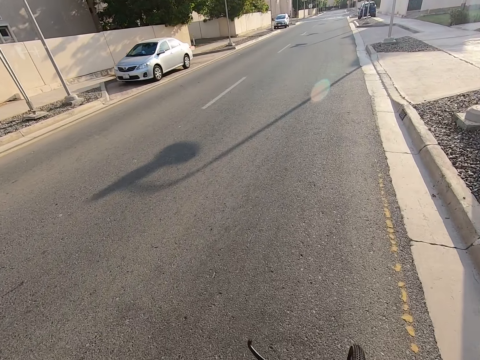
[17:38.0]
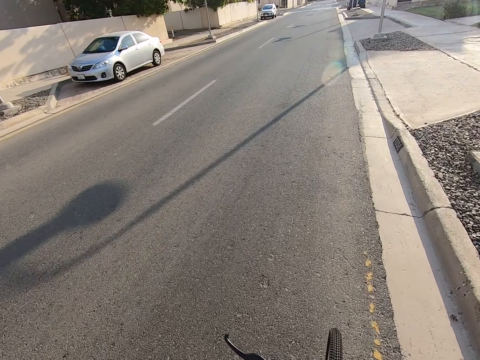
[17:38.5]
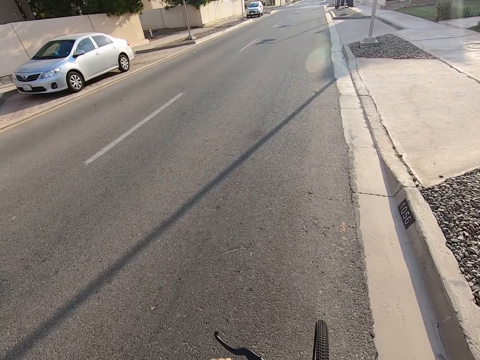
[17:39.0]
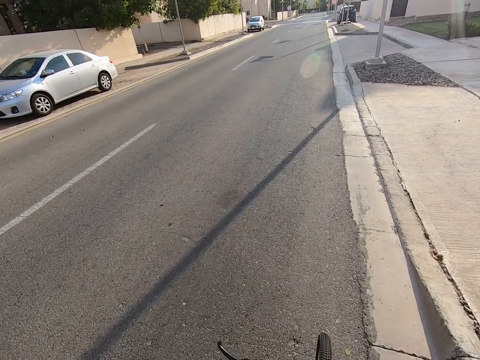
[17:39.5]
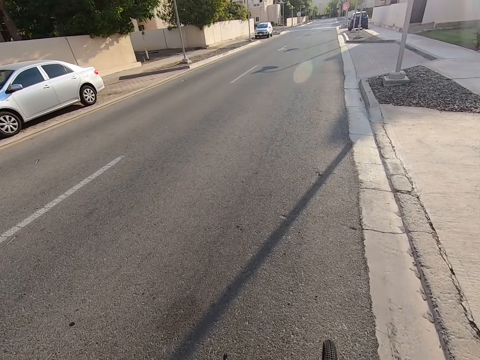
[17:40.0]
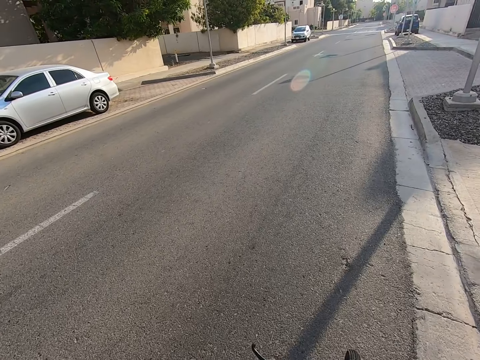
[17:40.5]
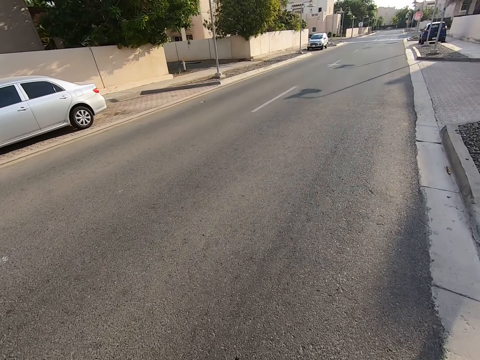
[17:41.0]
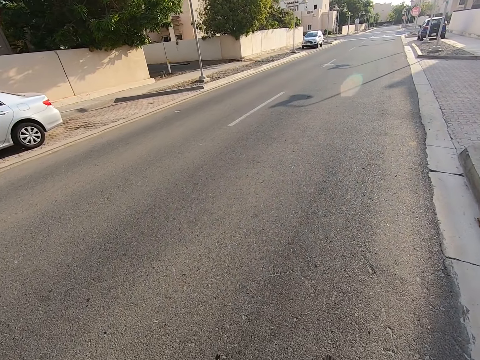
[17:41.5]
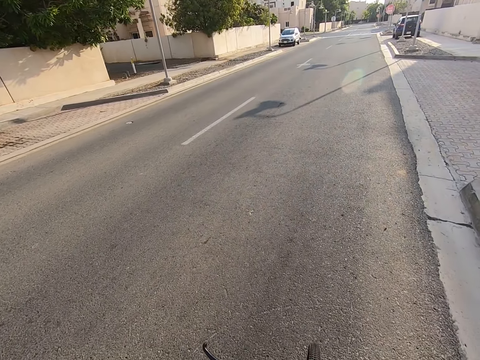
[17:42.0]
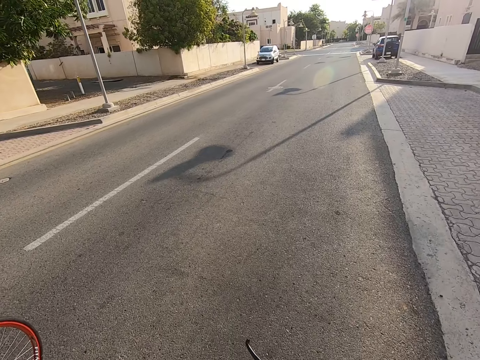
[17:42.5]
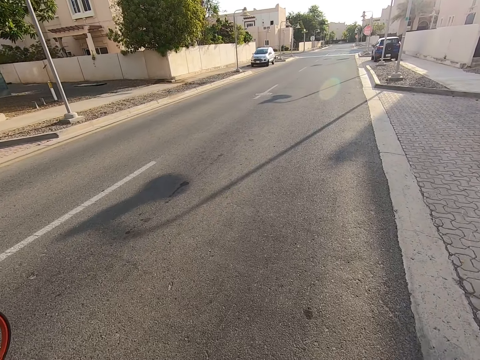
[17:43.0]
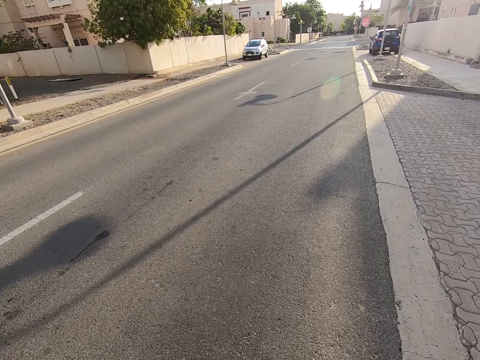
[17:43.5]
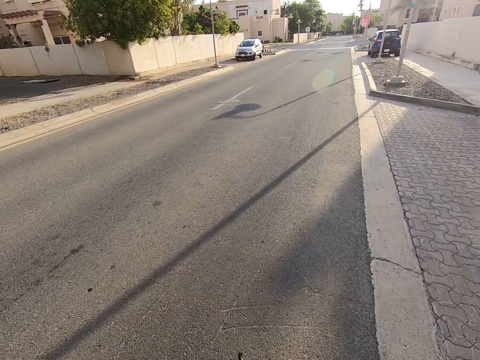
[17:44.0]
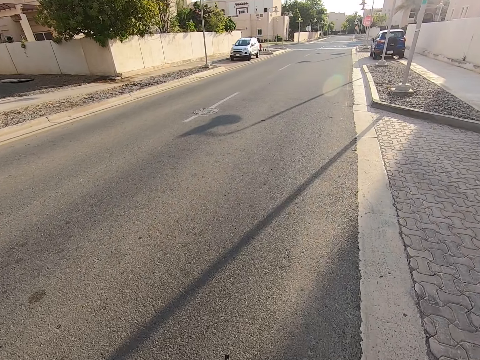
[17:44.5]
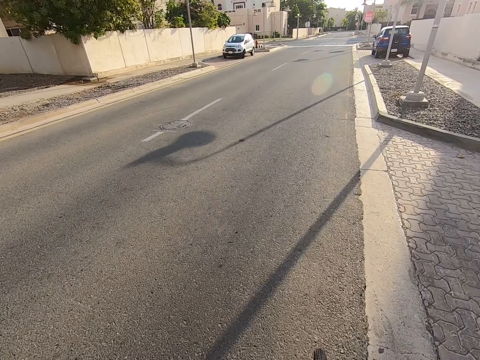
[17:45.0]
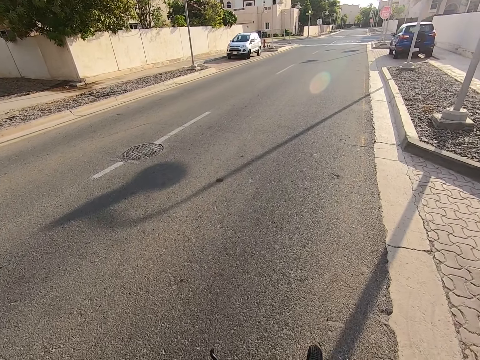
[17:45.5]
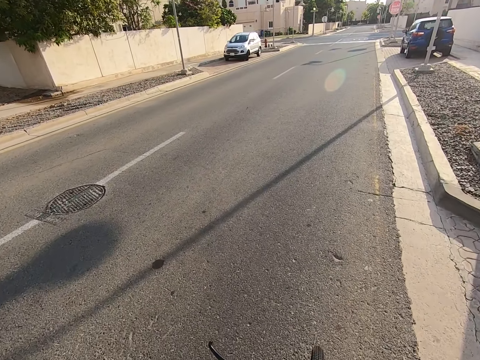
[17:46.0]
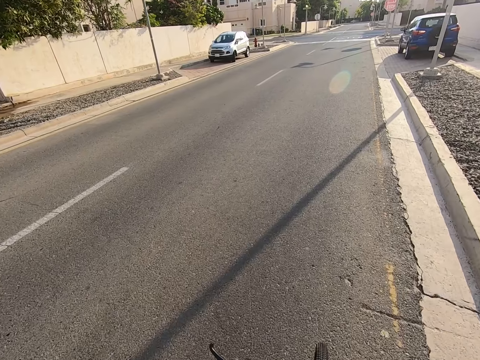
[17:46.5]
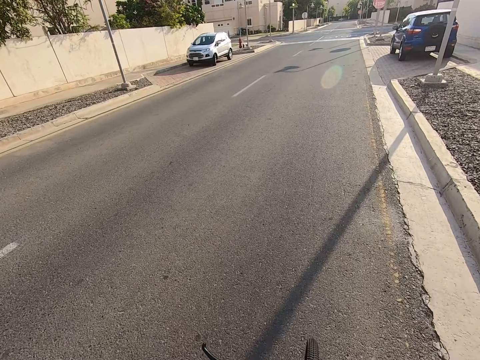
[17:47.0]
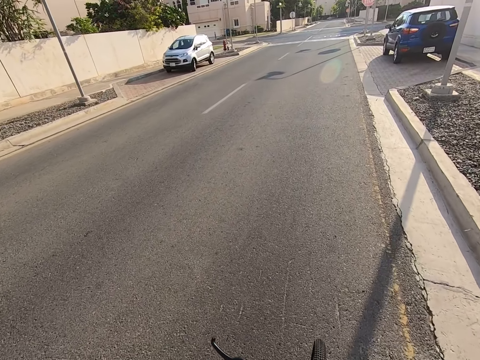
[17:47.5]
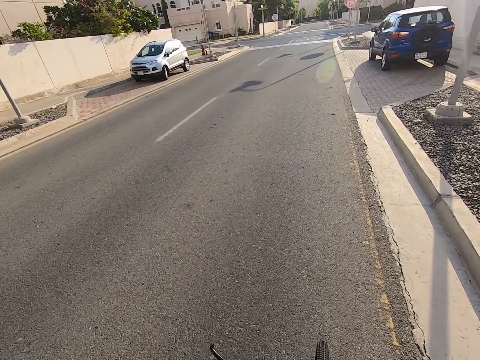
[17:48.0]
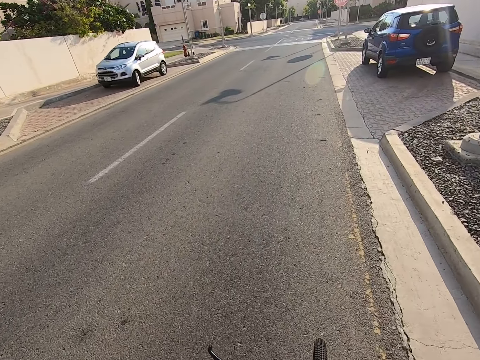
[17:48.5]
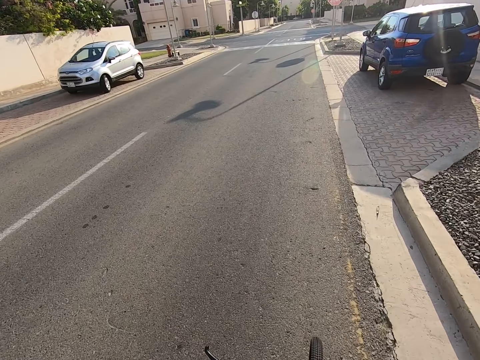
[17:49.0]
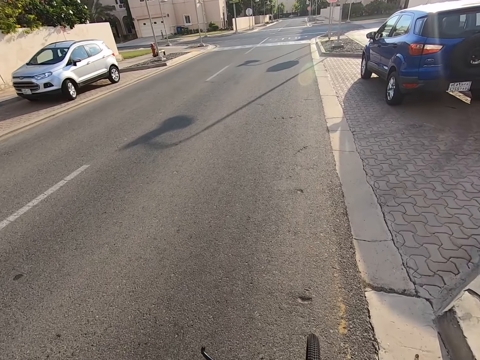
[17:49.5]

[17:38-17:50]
A man rides a bicycle on the road. The camera wearer rides a bicycle on the road.

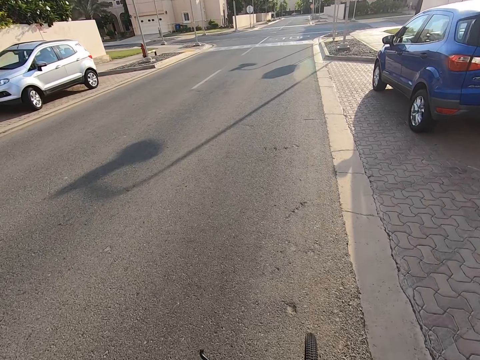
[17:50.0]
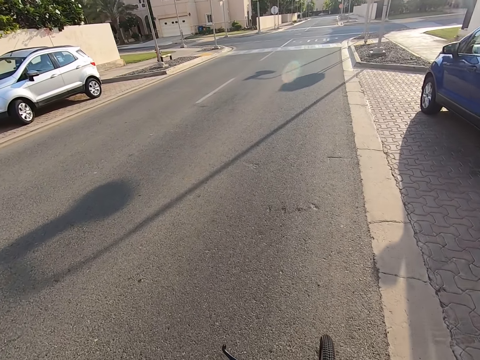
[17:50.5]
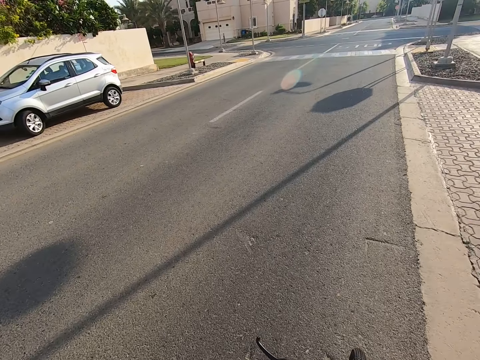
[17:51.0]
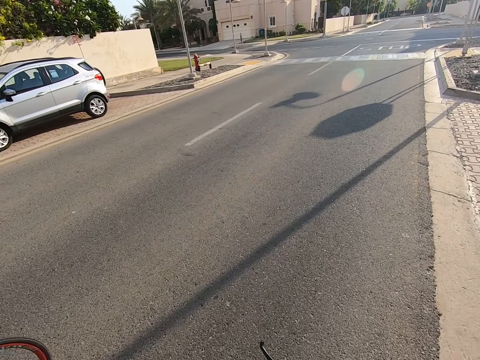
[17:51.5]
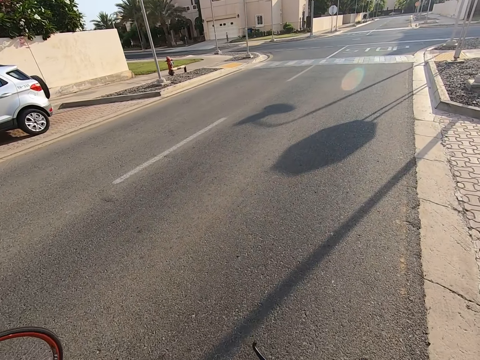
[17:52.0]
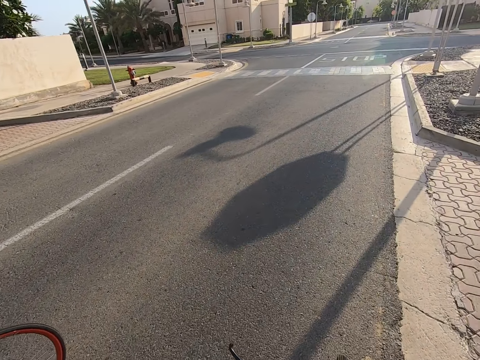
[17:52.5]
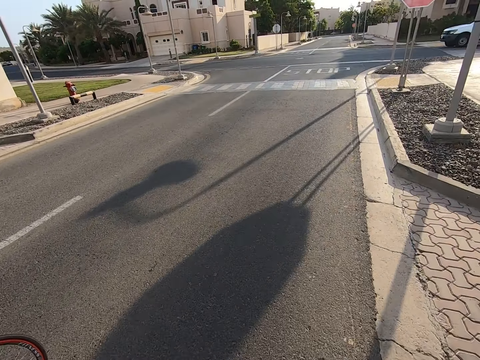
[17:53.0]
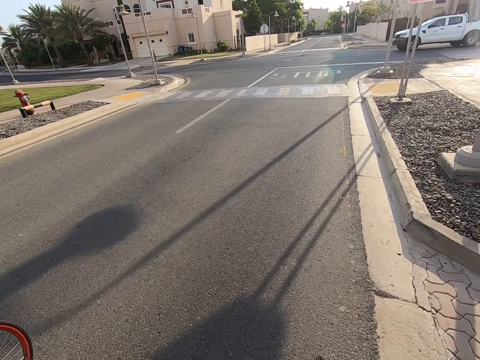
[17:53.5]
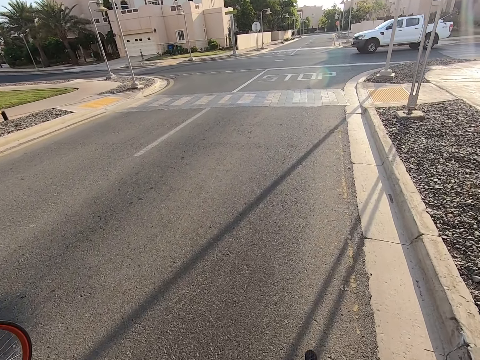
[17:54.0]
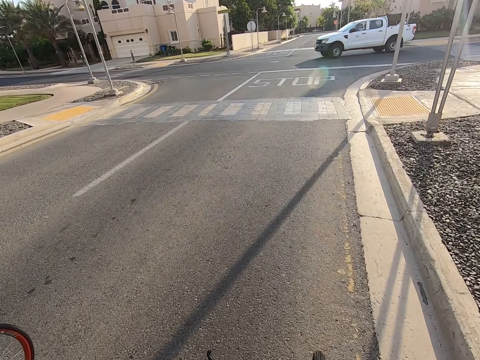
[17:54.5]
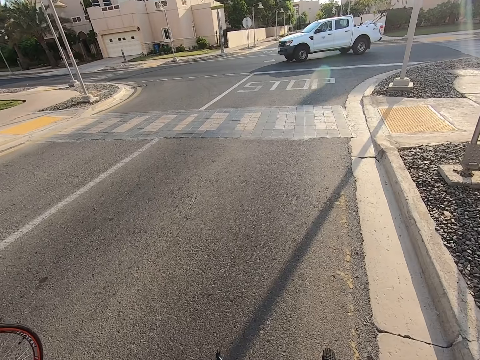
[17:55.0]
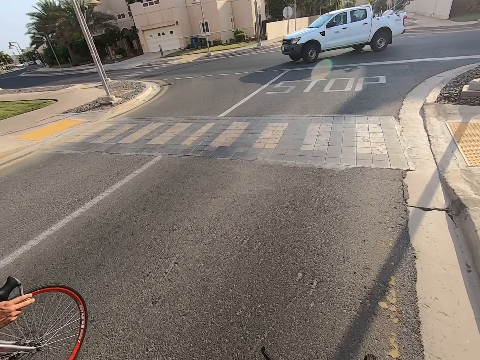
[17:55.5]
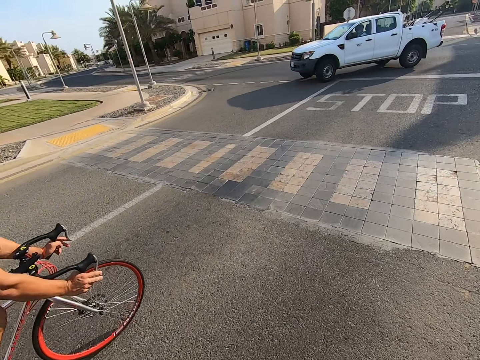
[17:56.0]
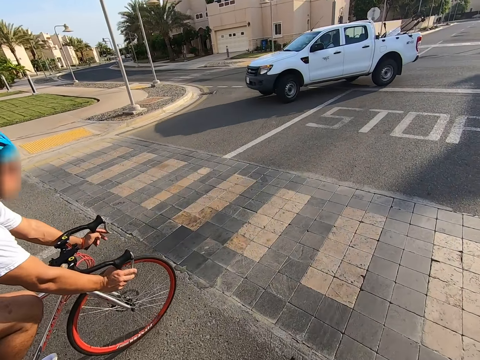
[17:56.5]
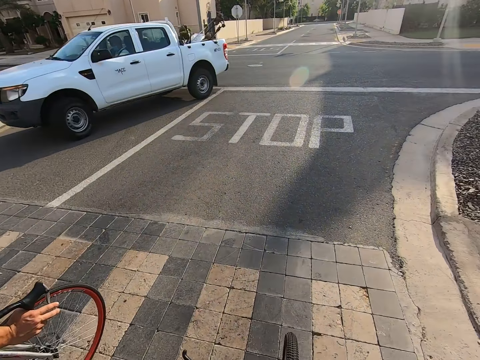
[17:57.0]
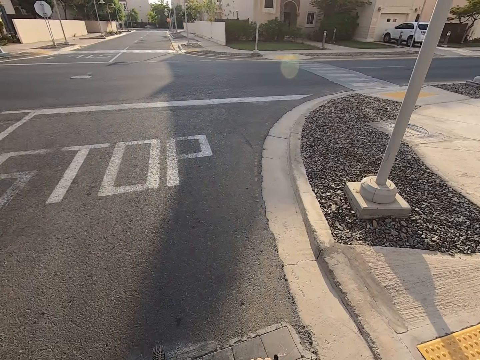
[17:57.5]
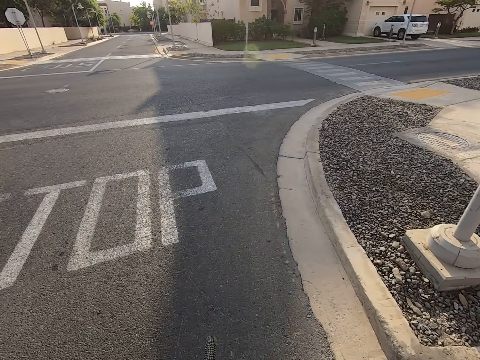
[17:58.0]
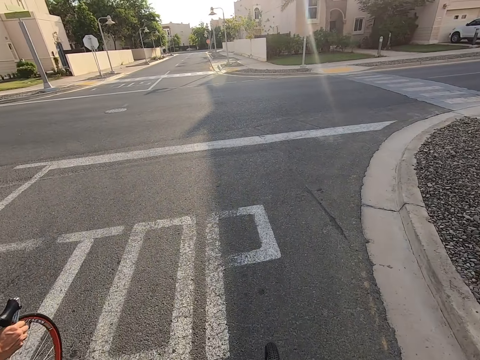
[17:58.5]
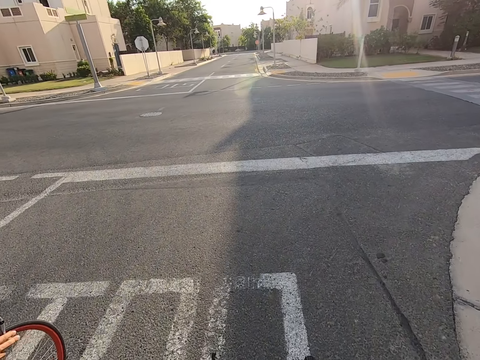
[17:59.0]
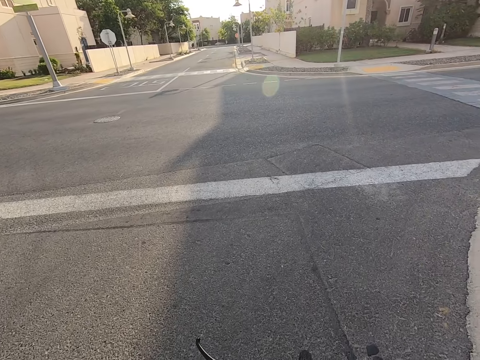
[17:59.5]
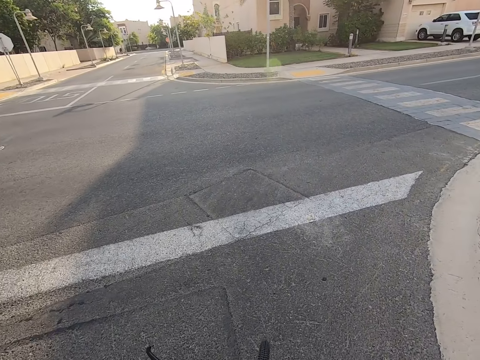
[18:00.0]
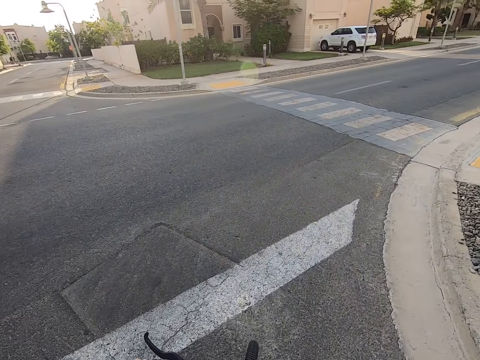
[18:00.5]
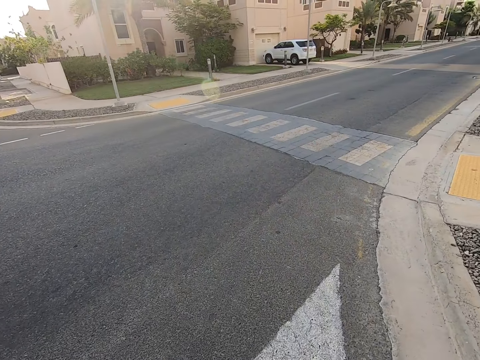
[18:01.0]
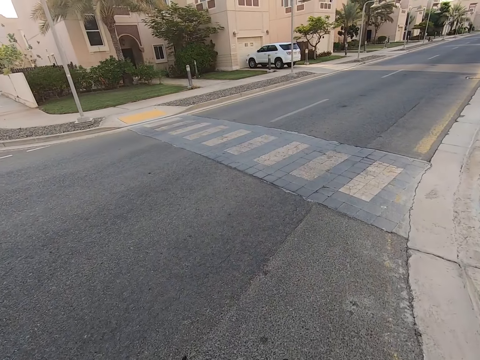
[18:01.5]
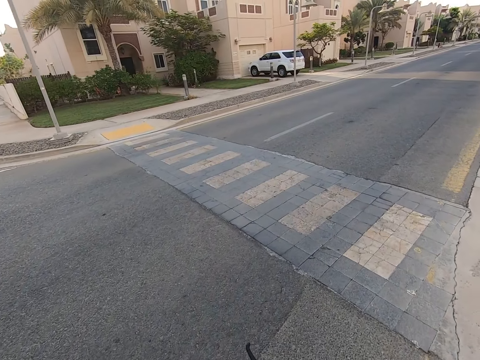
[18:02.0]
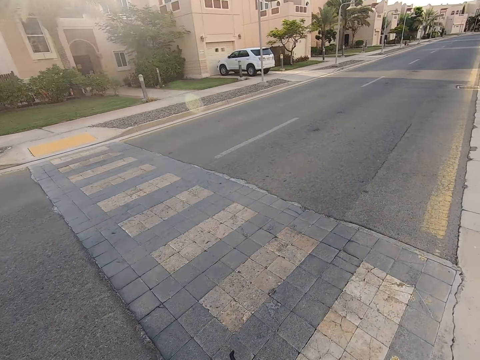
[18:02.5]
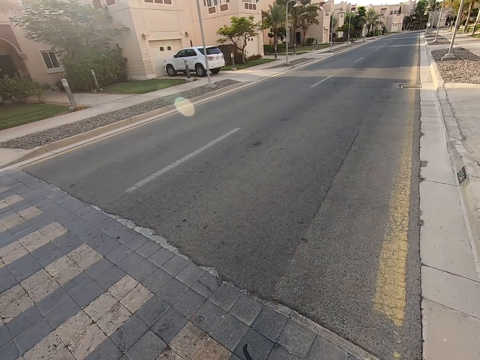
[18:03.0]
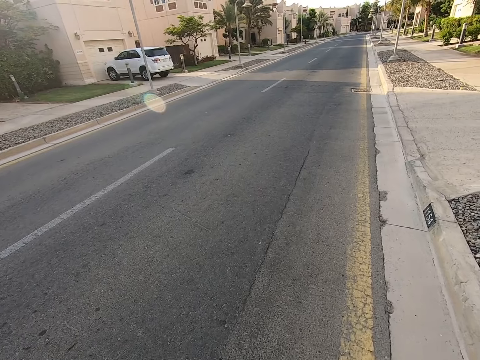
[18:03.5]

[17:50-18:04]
A man rides a bicycle on the road. The camera wearer rides a bicycle on the road. They turn towards the right hand side of the road with the man. They cycle on the road with the man.
